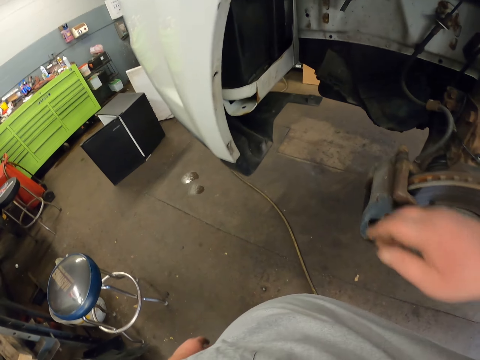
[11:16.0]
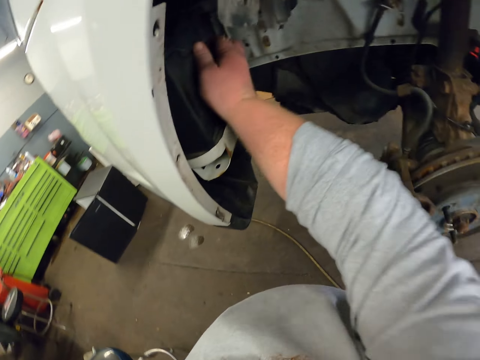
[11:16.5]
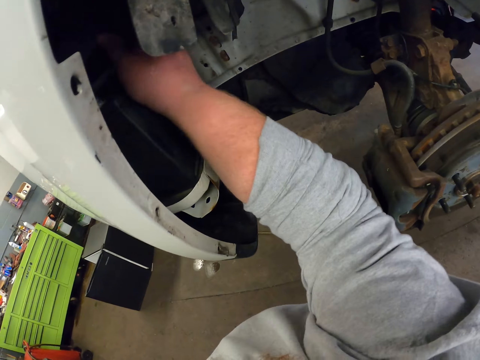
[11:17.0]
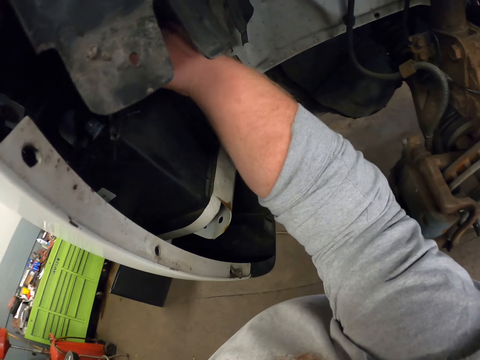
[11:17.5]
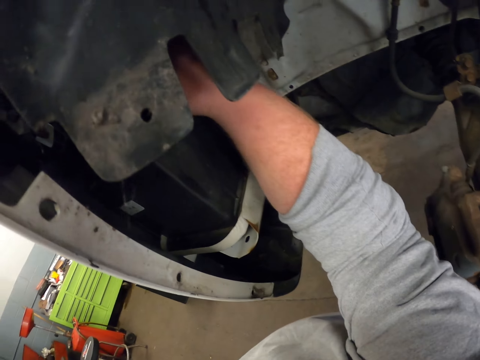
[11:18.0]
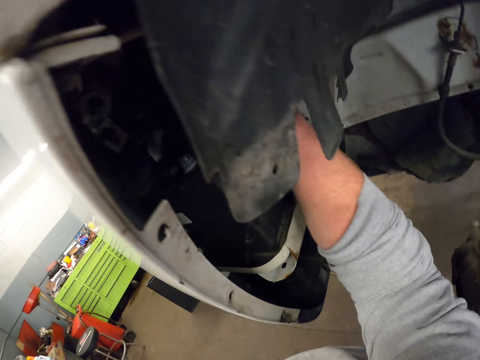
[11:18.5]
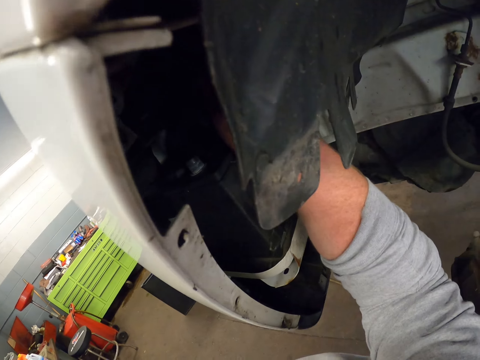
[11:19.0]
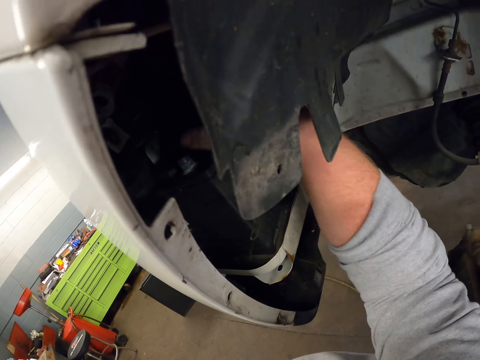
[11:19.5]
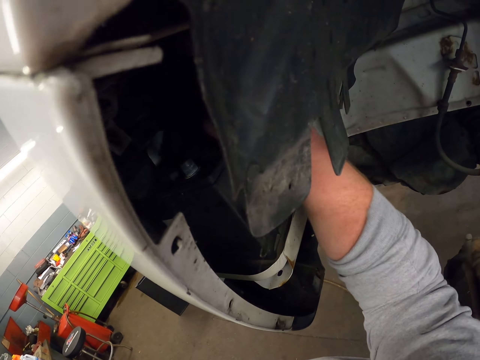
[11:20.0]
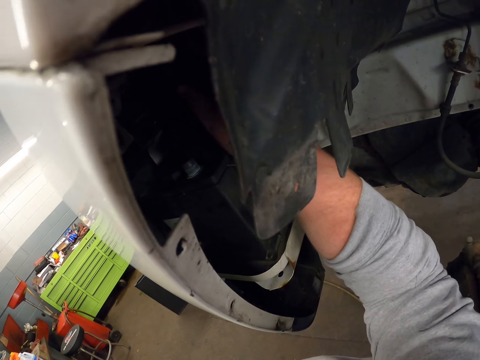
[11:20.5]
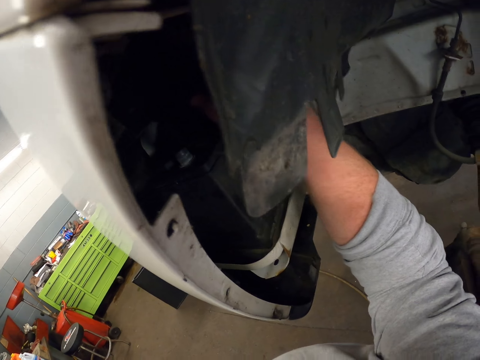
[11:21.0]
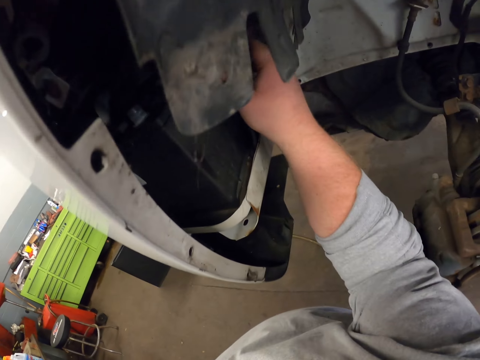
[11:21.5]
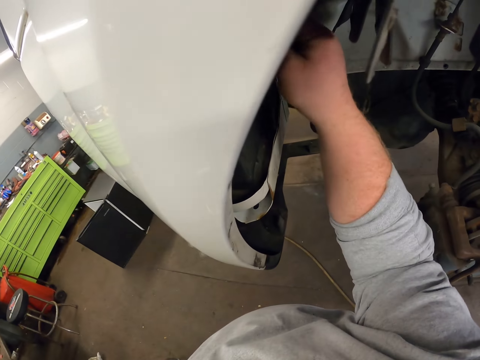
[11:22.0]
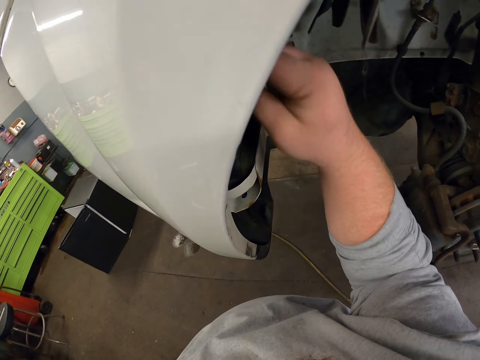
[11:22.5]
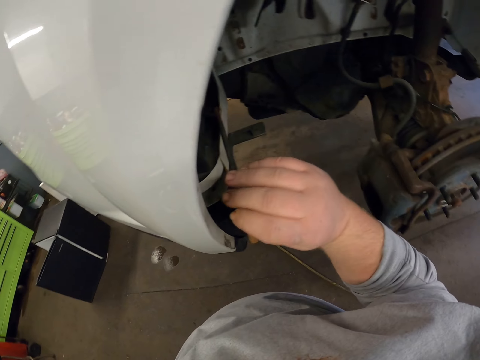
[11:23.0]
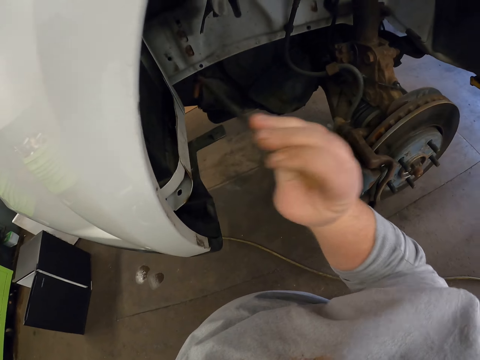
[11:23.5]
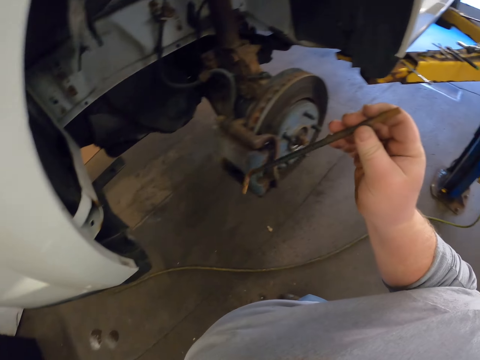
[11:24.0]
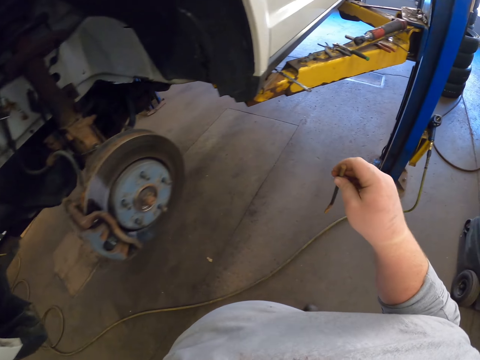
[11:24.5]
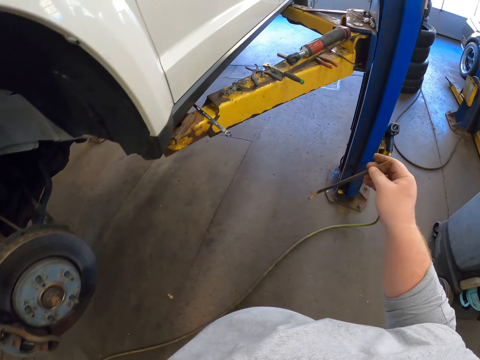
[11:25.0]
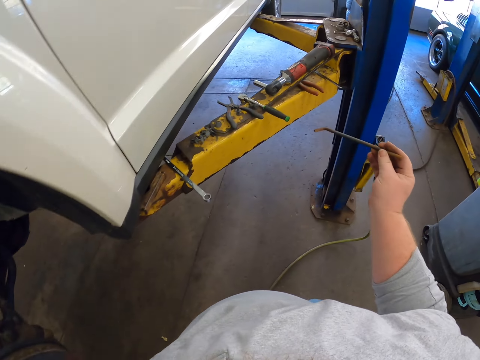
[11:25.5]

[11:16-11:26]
The camera wearer fixes the vehicle part with something. They pick up a part with the right hand.

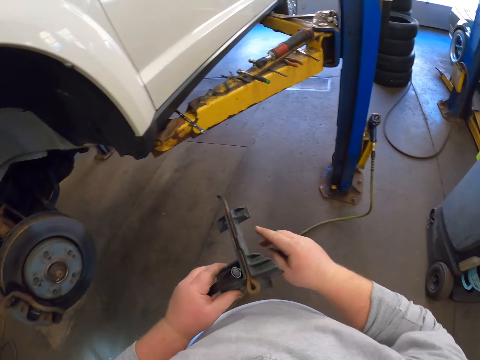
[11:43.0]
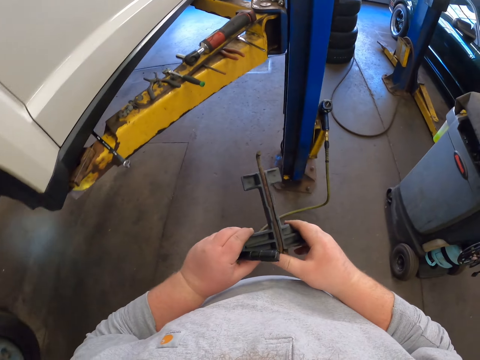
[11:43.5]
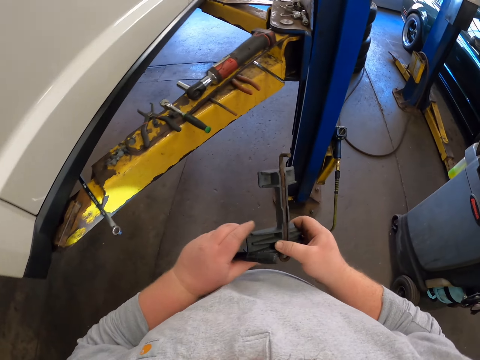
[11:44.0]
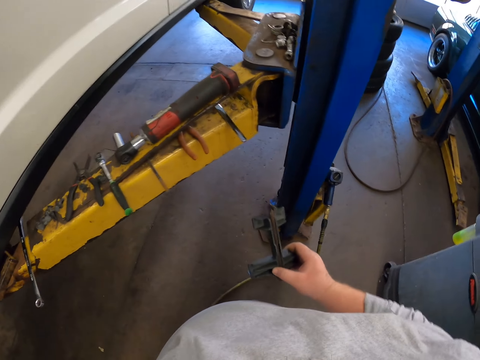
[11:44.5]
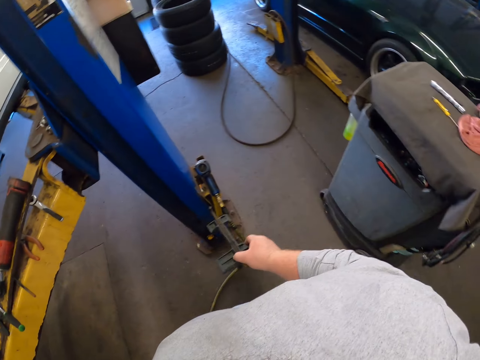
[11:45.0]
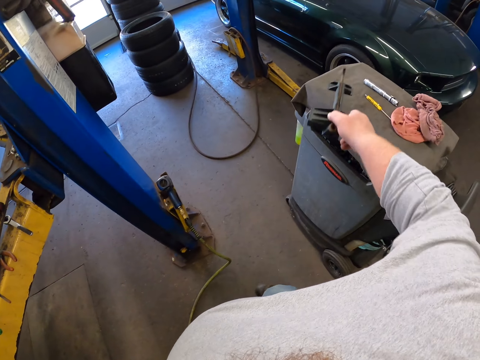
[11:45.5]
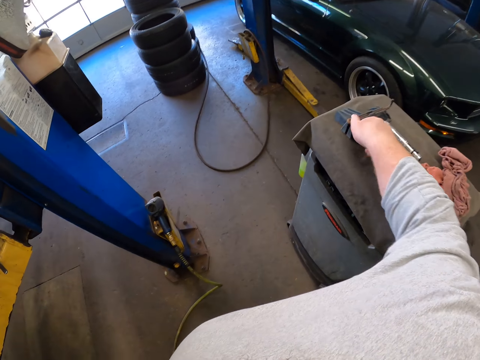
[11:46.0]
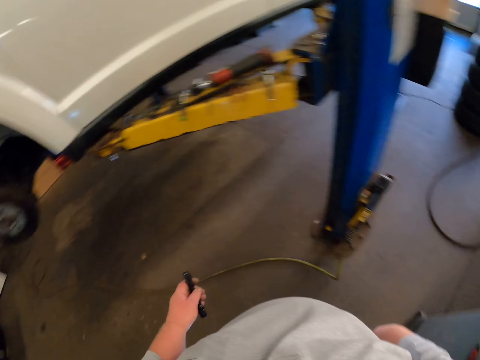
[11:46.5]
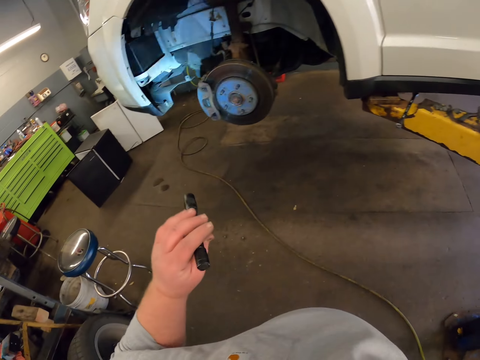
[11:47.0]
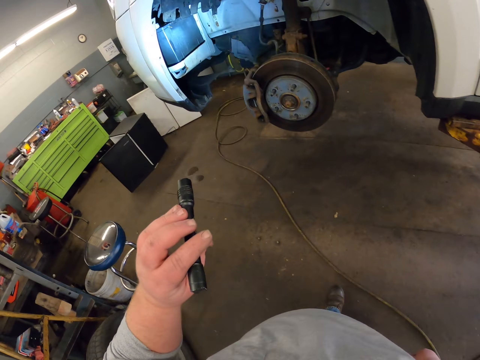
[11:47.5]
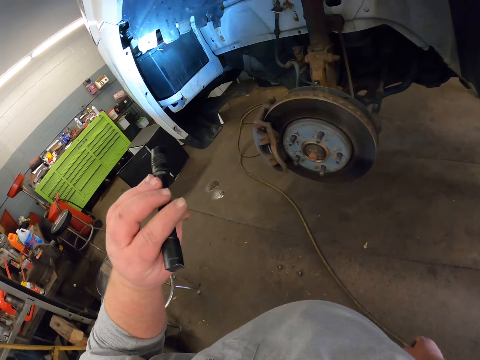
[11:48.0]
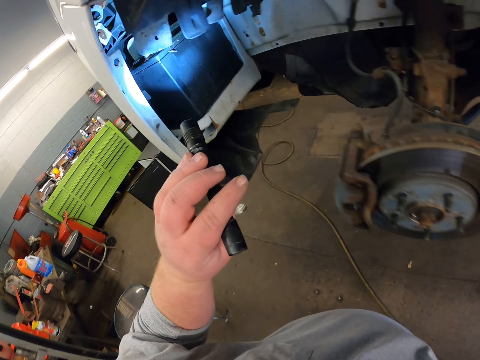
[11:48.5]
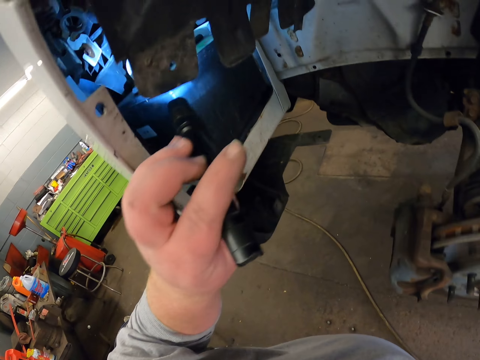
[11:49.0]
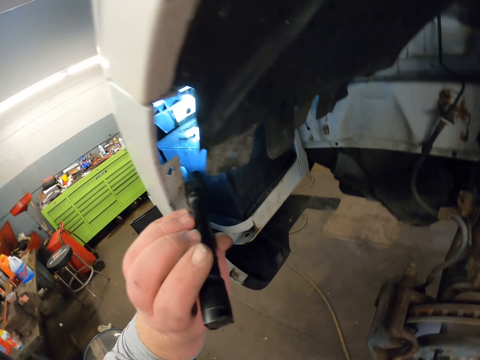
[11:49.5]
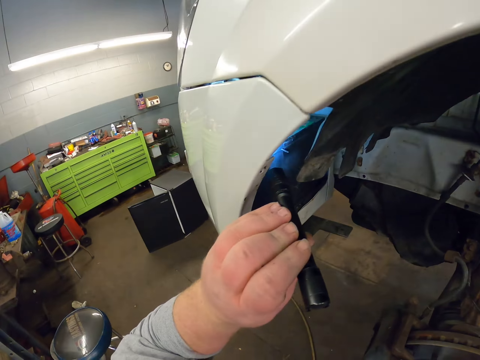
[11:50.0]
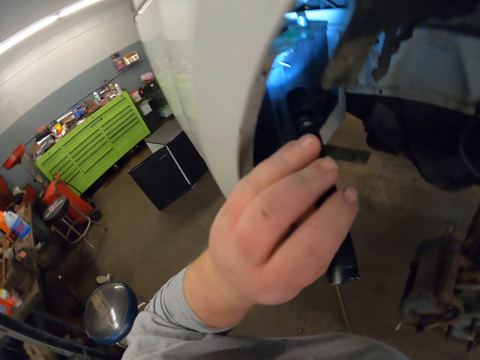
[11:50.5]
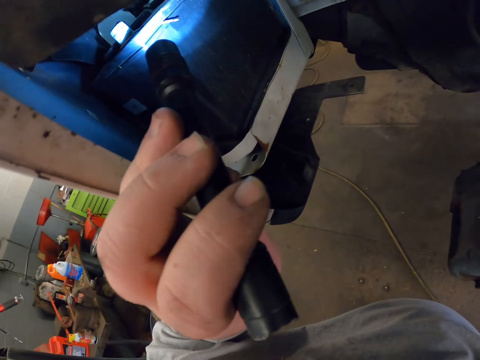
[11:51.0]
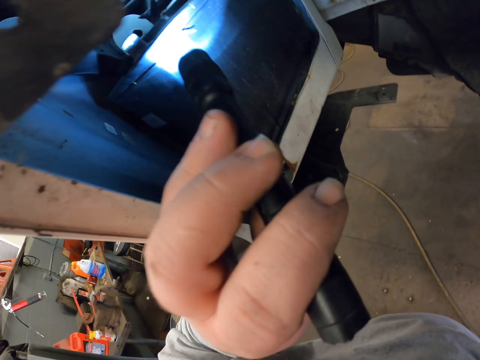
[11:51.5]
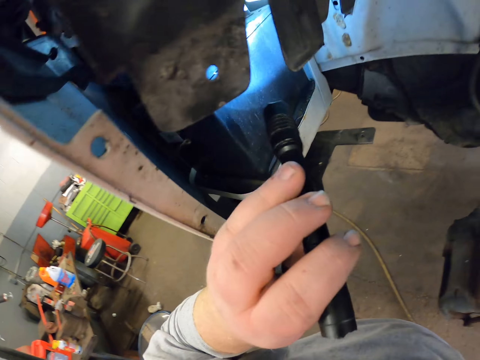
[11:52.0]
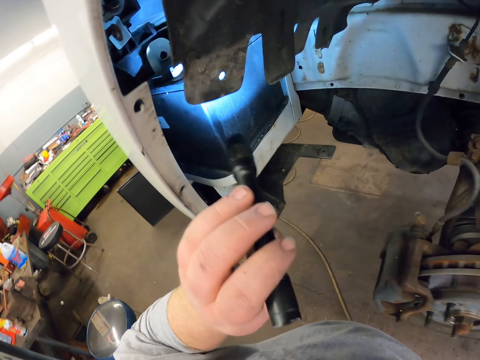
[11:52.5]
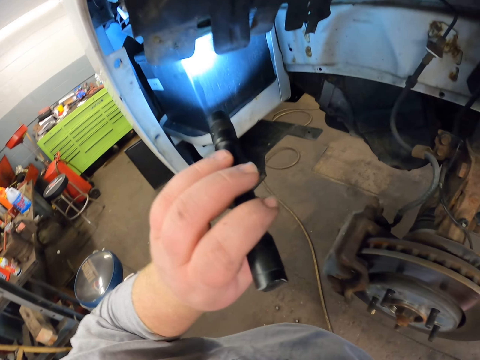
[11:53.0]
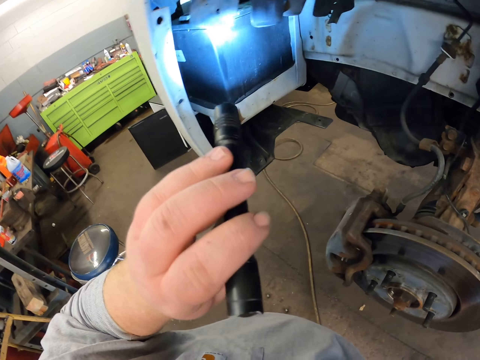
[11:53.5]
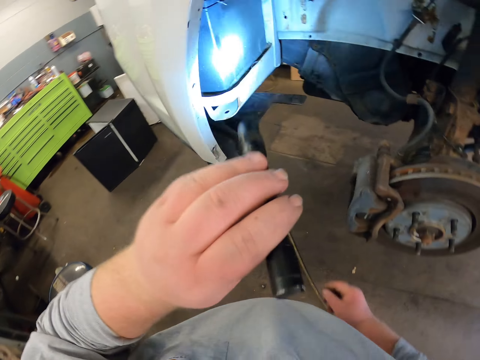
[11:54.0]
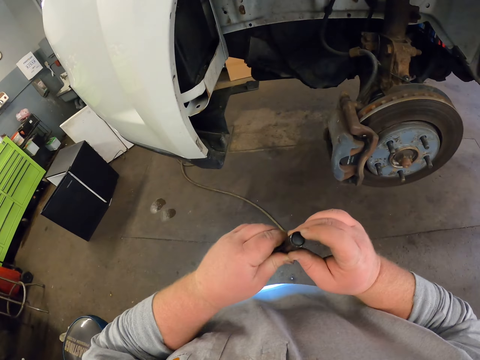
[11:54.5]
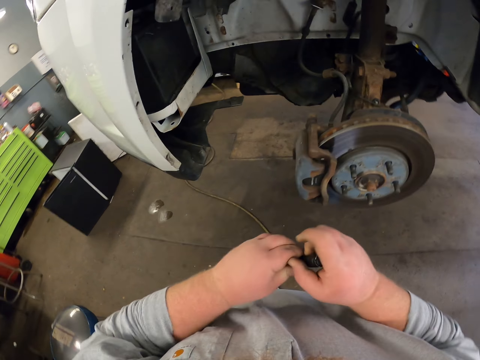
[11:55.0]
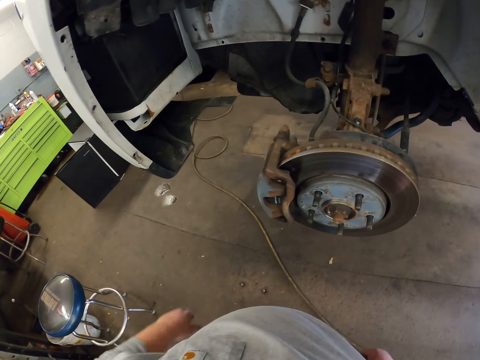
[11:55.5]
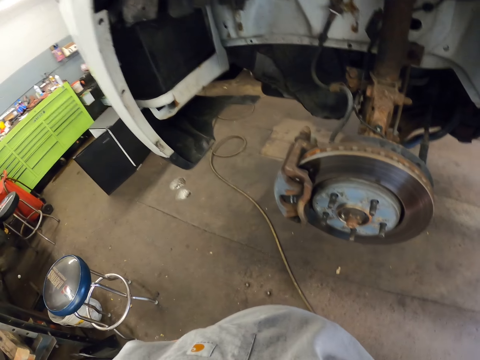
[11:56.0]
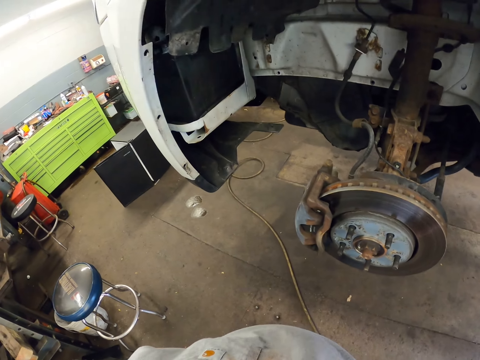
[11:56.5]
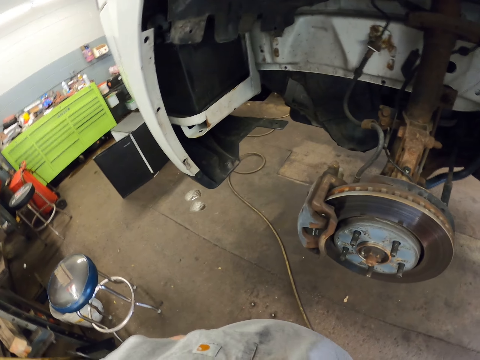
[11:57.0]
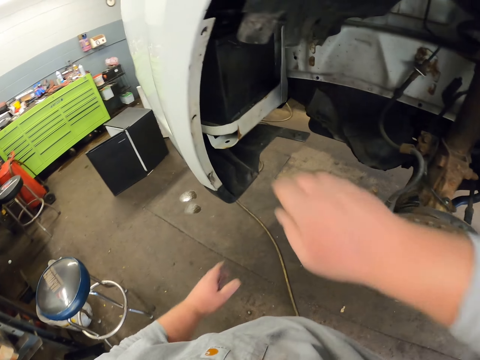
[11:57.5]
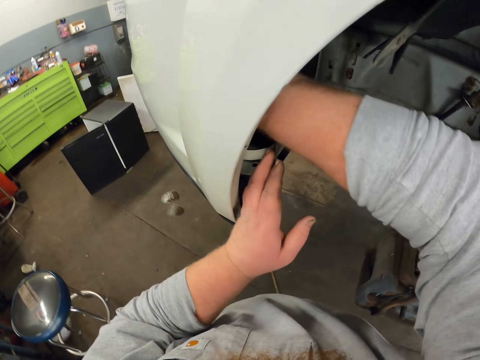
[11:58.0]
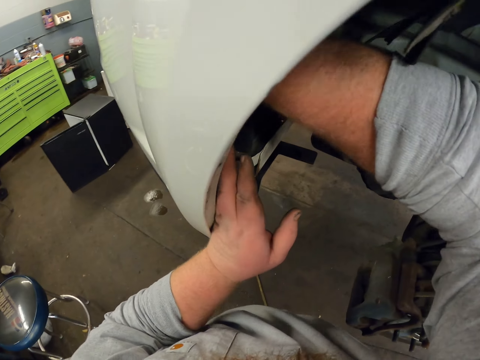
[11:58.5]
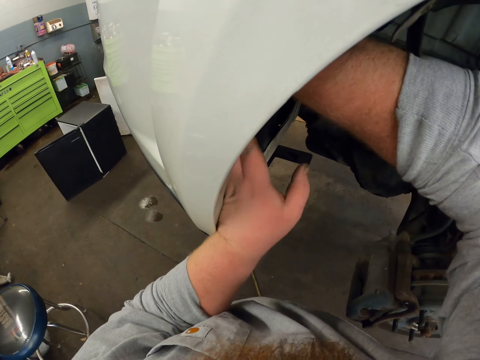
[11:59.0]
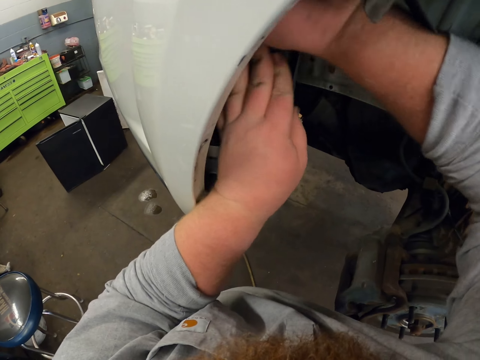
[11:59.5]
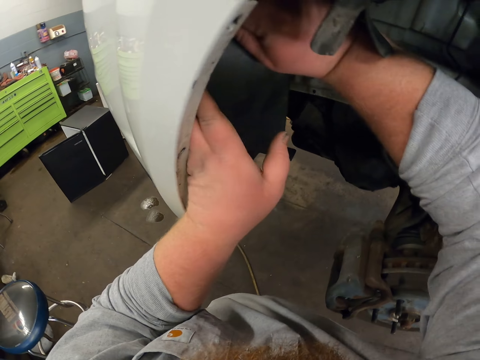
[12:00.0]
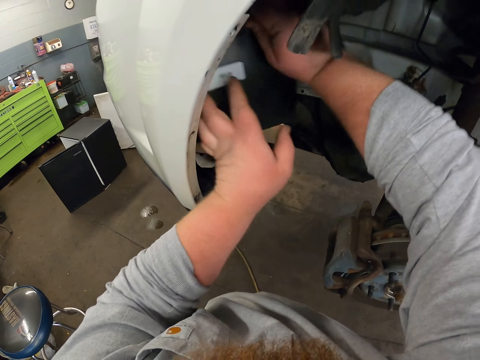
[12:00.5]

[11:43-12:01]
The camera wearer touches the vehicle part. They put the vehicle part on top of something. They move towards the car. They use the torch as a source of light. They look inside the bonnet. They touch the torch, switch the torch off and put the torch in the right pocket. They stare at the car. They touch the vehicle part. They remove the battery.
